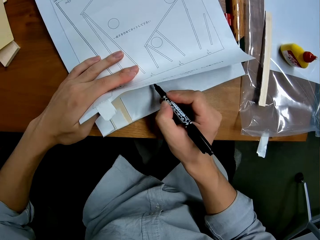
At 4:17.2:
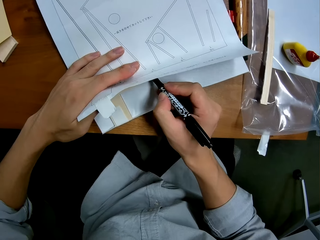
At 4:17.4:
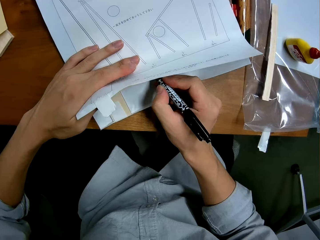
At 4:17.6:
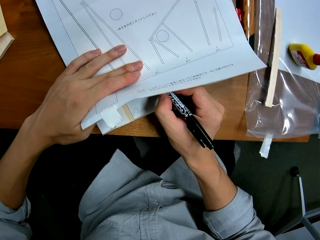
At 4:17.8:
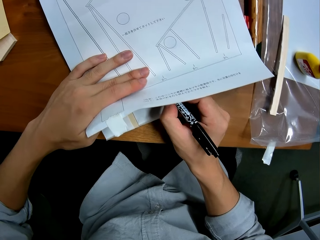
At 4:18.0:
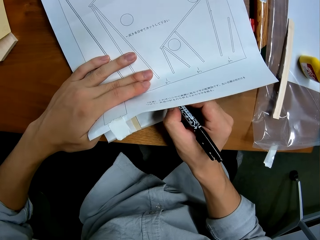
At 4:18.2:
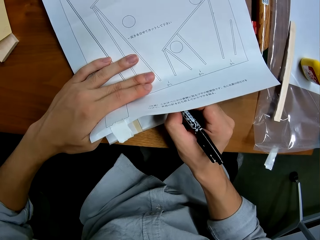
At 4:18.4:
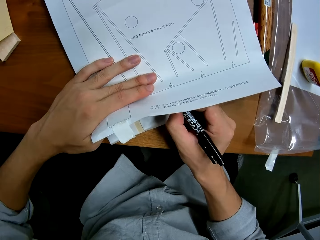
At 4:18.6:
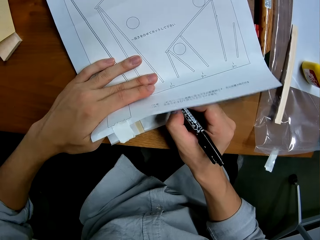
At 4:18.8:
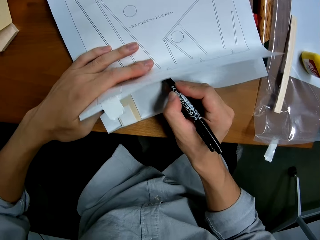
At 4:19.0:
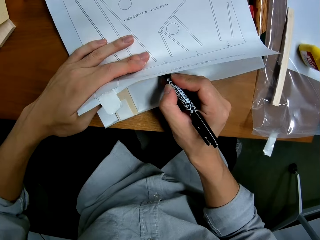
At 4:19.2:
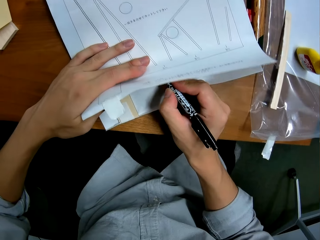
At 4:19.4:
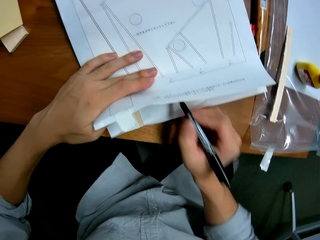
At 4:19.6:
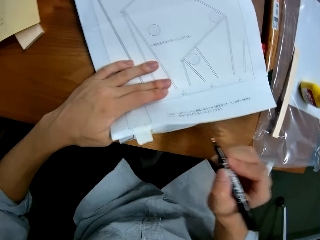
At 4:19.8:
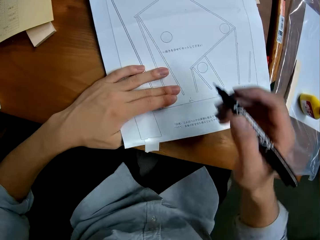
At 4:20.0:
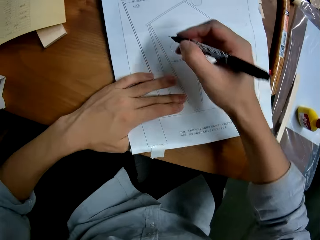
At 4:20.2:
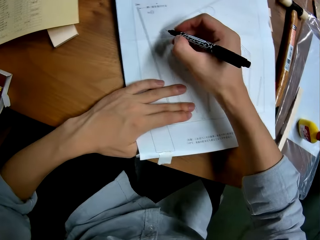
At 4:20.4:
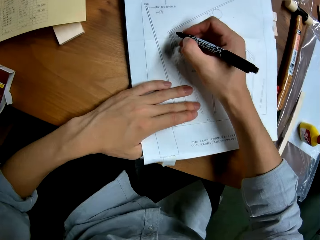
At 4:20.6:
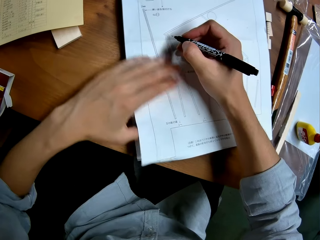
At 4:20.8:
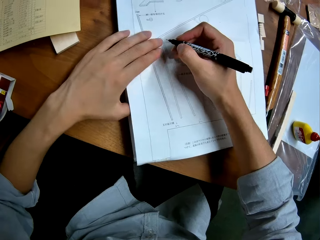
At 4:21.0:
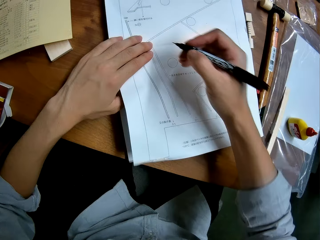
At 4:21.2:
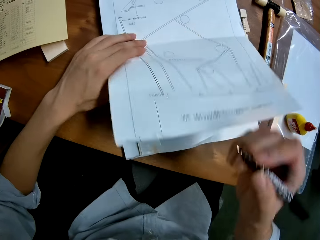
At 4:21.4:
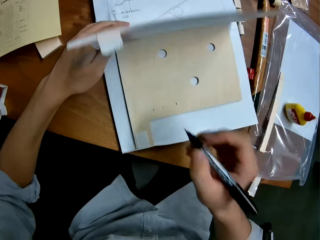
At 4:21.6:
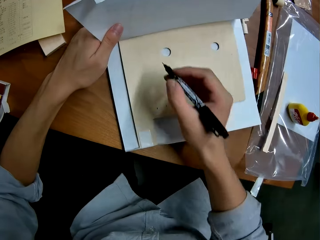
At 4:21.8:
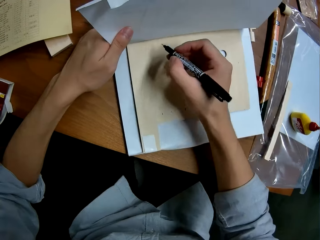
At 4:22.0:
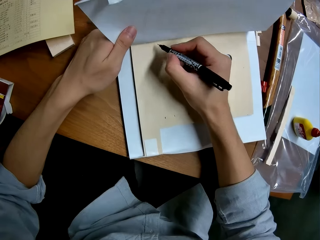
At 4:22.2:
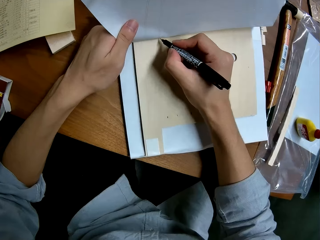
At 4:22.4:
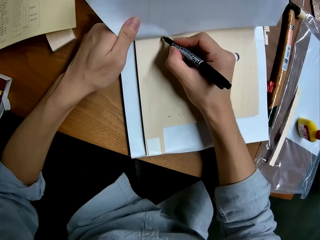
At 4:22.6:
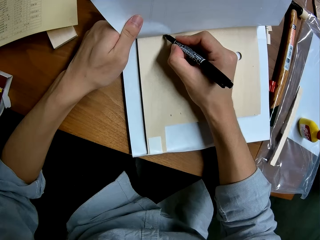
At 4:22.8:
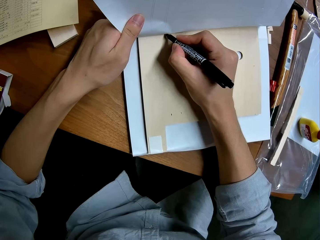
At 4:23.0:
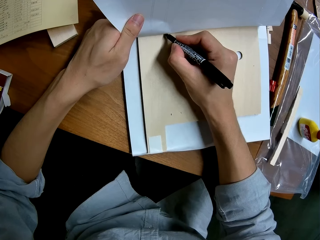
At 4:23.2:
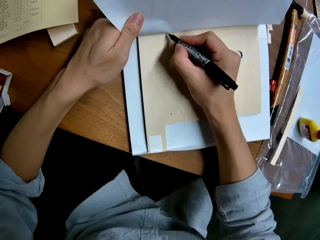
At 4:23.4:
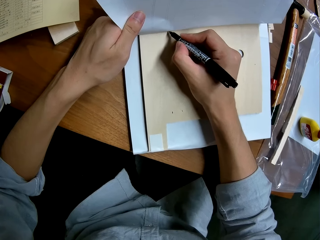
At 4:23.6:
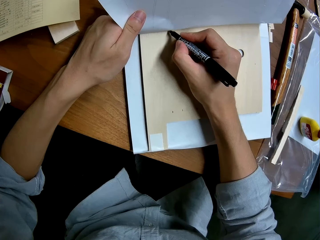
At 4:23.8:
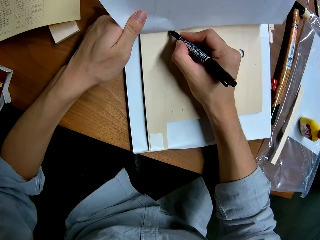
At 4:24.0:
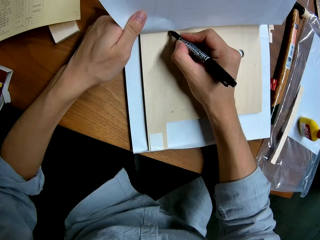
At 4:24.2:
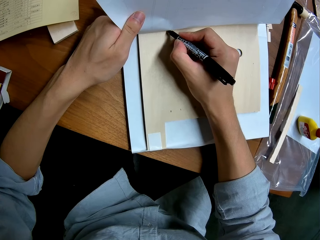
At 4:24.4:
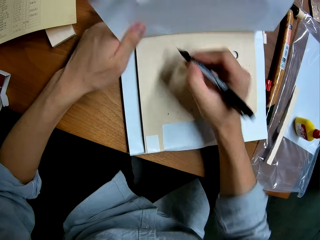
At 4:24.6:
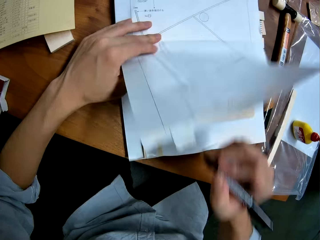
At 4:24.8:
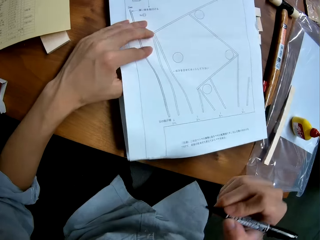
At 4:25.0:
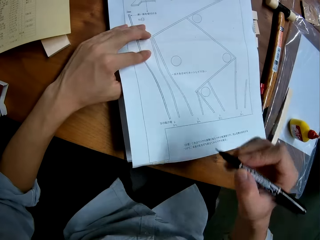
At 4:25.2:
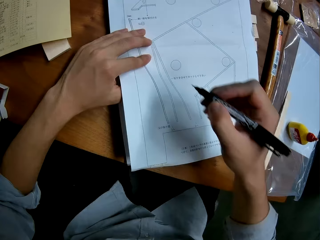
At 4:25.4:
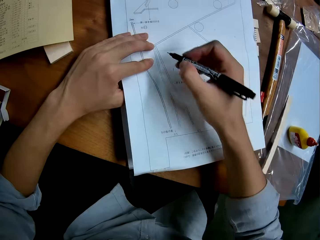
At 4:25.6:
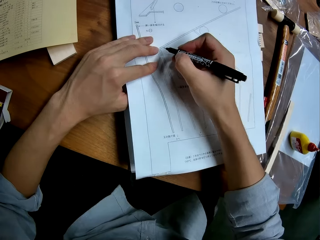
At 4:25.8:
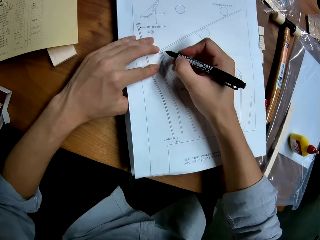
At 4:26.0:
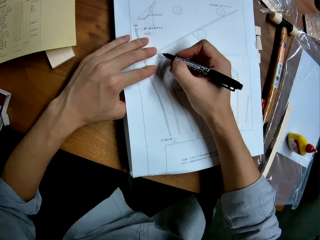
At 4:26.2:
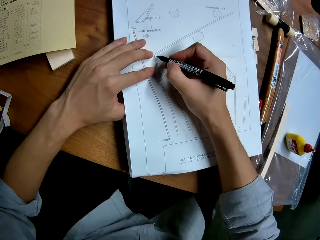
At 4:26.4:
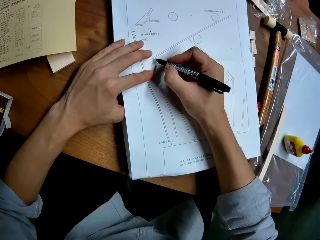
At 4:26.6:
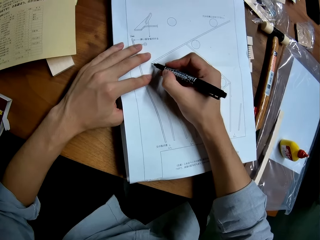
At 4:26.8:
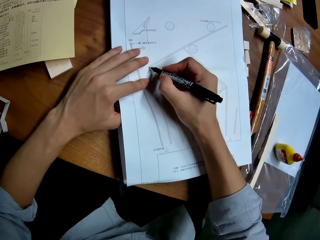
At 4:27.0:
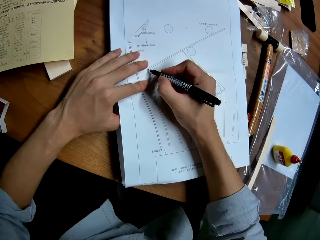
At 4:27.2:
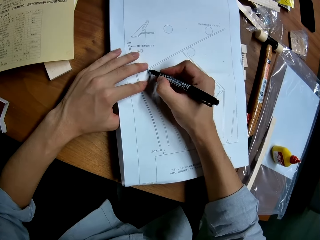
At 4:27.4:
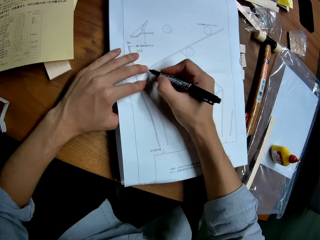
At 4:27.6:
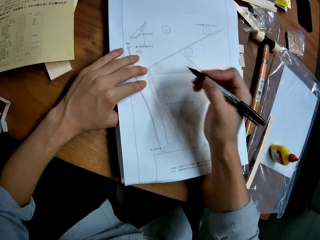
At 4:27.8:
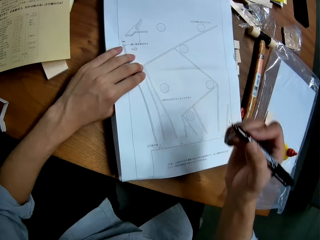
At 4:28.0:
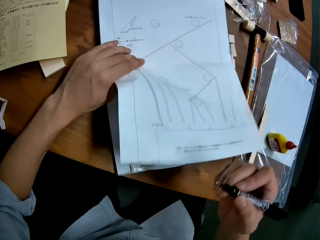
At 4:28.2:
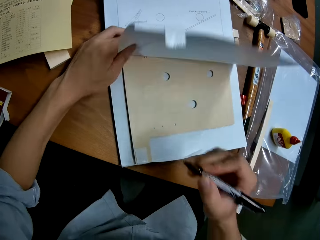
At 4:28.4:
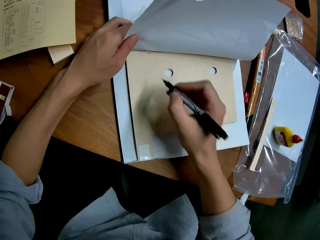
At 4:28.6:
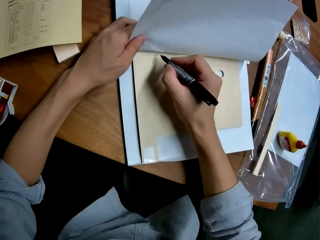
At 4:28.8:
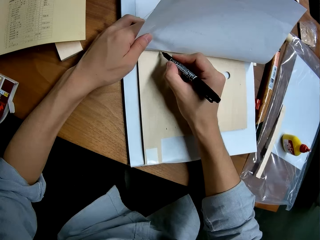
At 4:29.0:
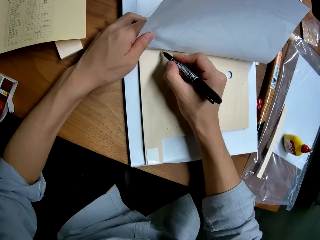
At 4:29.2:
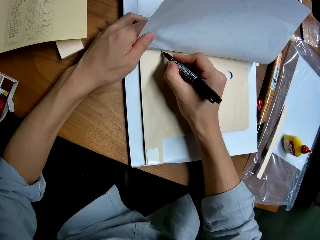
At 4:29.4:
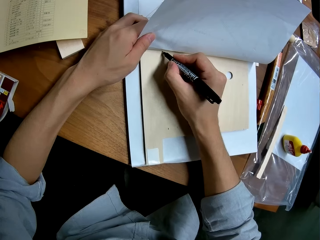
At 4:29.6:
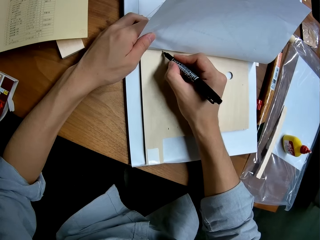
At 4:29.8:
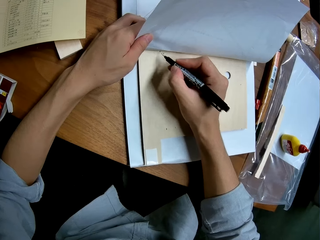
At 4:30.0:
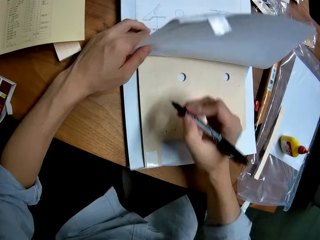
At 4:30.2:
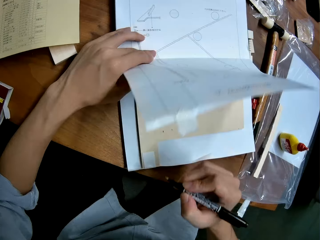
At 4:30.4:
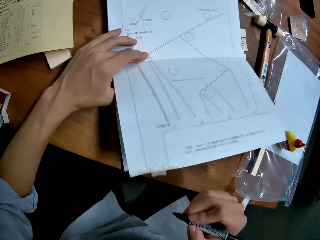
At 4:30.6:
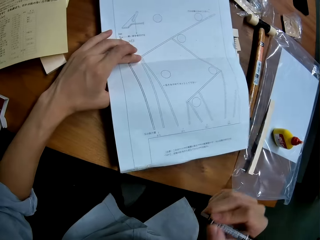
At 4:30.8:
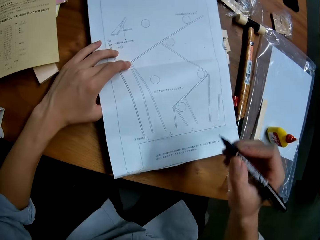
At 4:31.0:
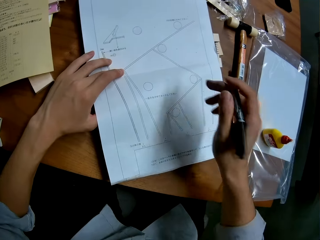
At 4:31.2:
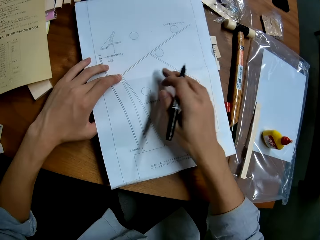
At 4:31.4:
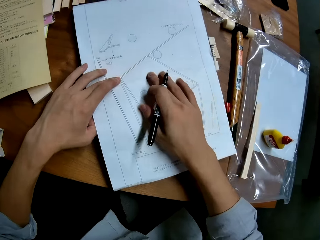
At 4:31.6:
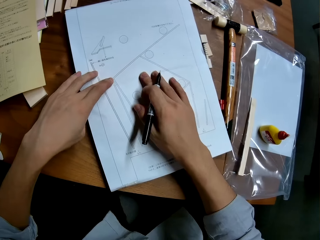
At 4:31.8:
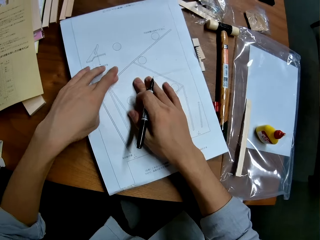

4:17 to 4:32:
The camera wearer raises the paper to see the wood sheet. They mark the wood sheet with the pen. They place the paper down. They raise the paper to see the wood sheet. They mark the wood sheet with the pen. They place the paper down. They look at the paper. They mark the paper with the pen. They raise the paper to see the wood sheet. They mark the wood sheet with the pen. They place the paper down.

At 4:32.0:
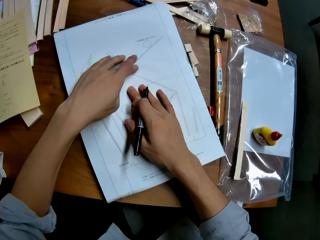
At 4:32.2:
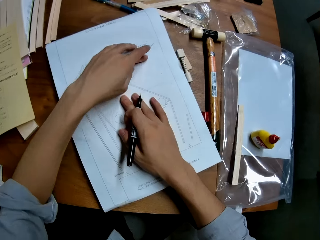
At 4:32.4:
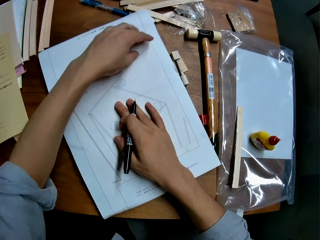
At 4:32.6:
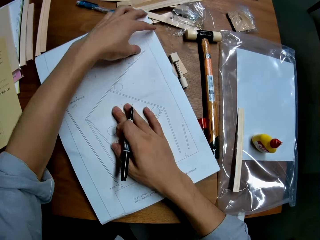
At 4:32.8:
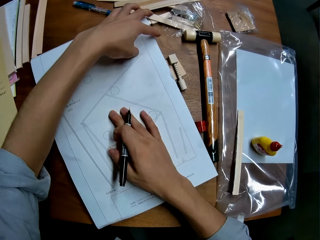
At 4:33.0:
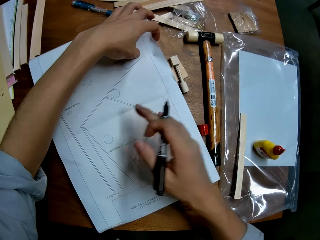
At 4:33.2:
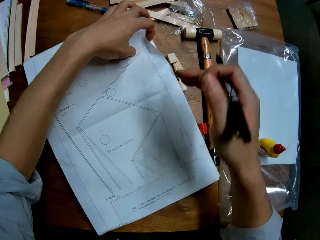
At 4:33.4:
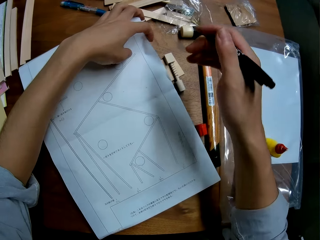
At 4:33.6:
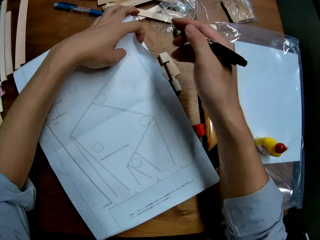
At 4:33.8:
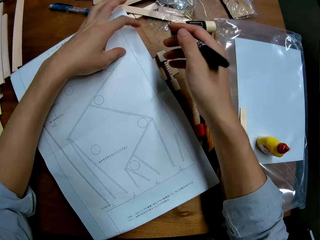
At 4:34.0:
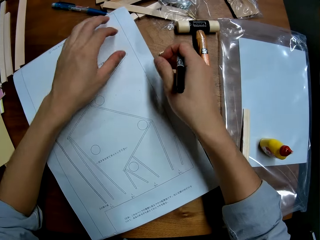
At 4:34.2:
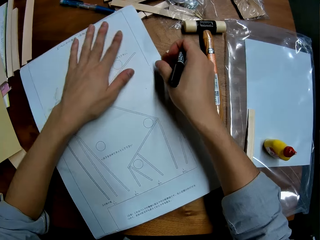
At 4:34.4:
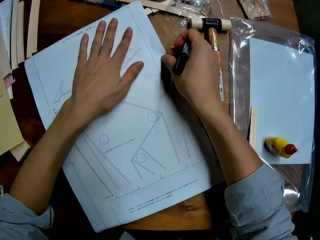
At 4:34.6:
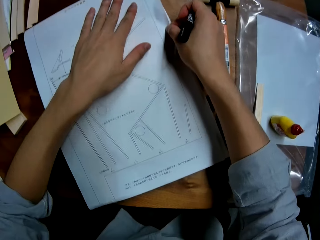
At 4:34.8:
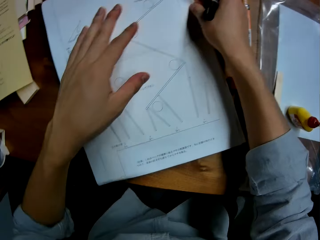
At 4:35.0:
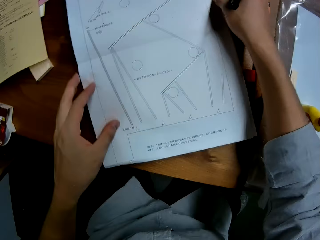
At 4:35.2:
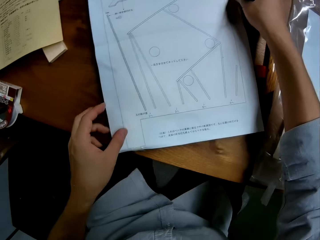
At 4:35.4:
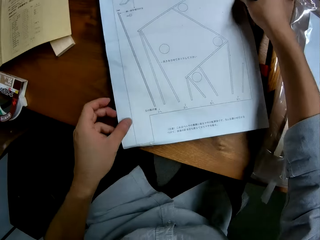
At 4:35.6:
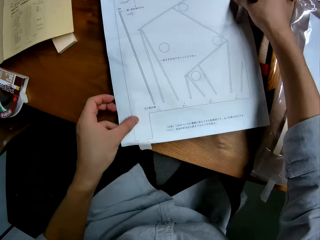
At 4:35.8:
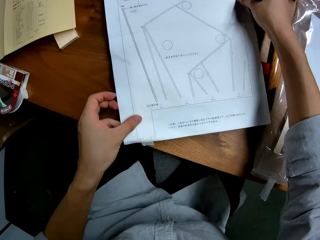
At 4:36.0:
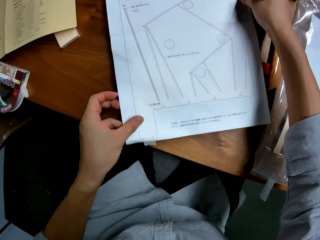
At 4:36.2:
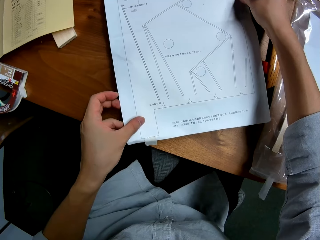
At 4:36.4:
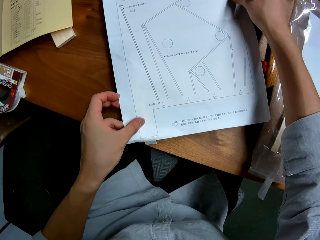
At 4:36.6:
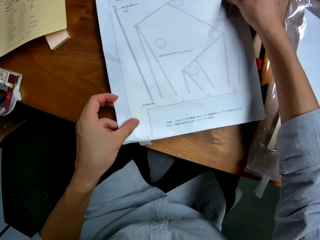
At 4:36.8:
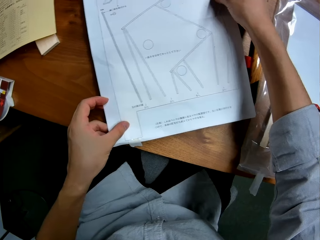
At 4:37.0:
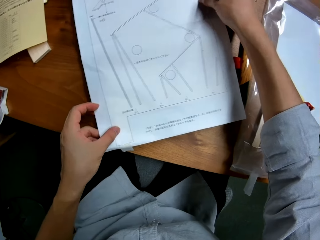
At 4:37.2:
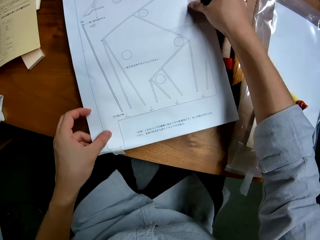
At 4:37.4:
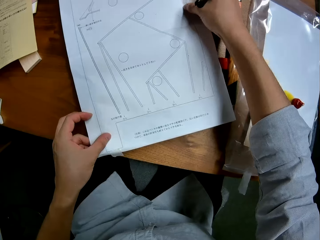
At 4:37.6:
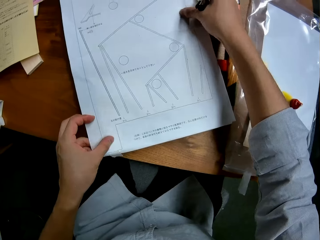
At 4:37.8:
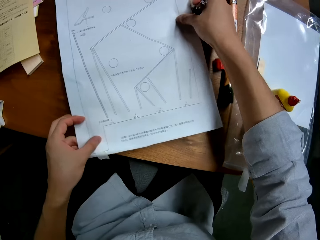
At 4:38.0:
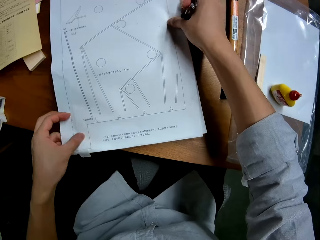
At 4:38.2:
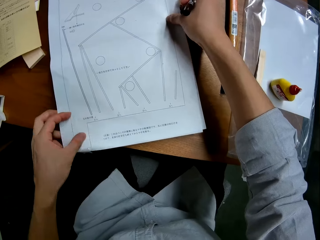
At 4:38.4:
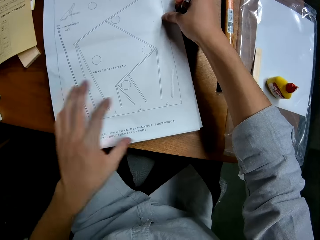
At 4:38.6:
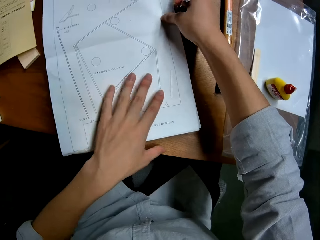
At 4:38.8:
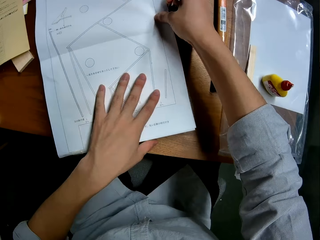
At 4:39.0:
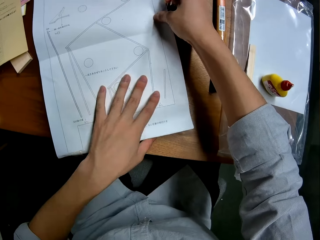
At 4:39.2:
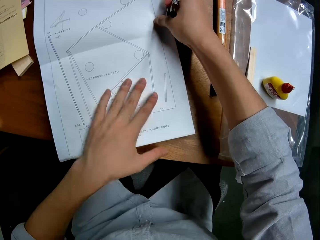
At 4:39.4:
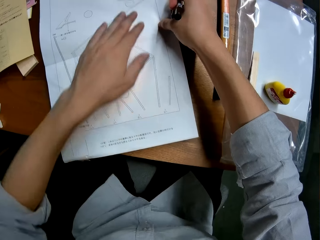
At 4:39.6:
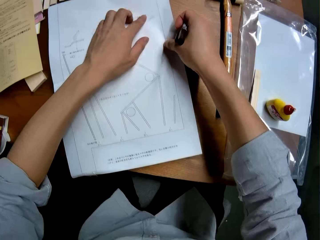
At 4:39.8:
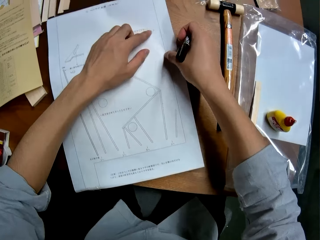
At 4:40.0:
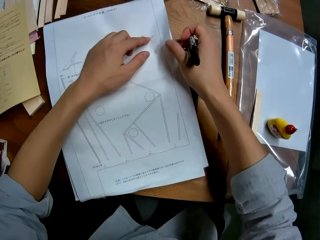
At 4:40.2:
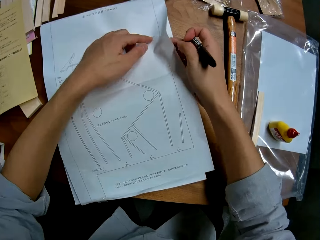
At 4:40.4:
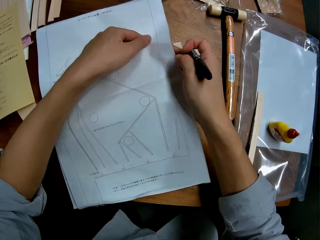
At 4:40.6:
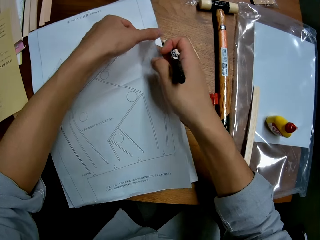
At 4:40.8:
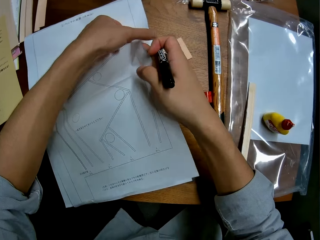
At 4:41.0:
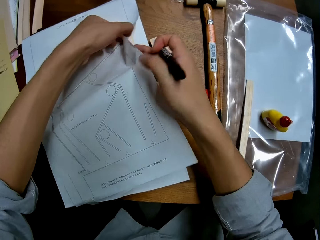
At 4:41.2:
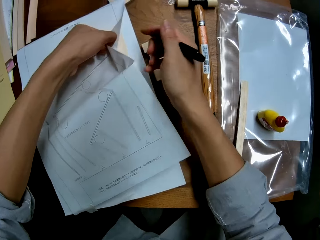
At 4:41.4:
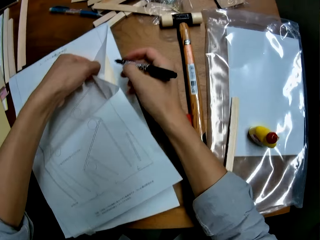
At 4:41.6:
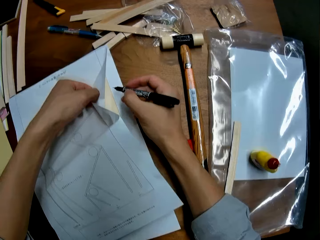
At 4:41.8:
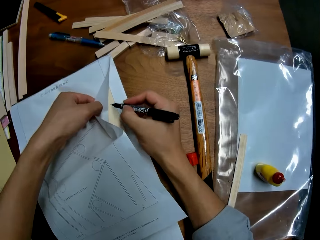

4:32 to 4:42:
The camera wearer looks at the paper. They touch the paper. They open a side of the paper.
